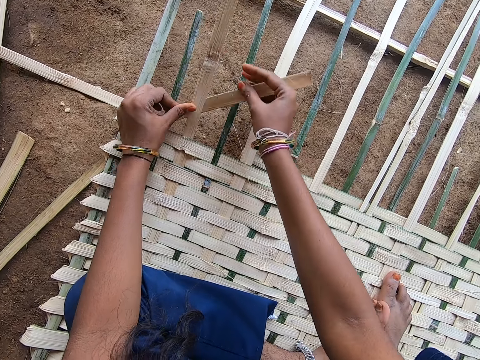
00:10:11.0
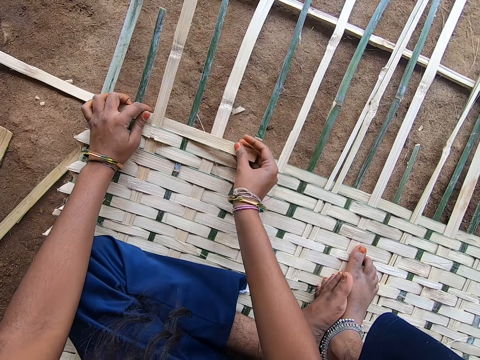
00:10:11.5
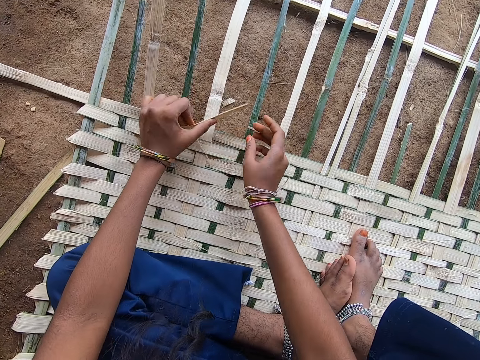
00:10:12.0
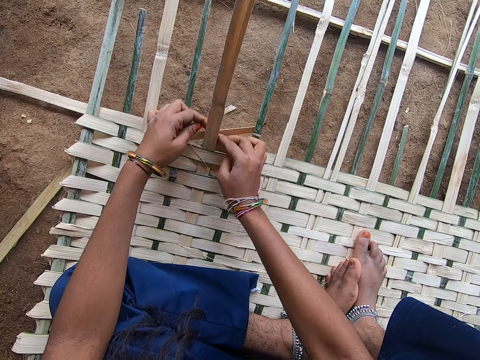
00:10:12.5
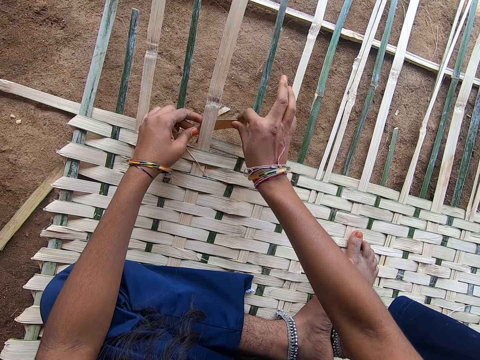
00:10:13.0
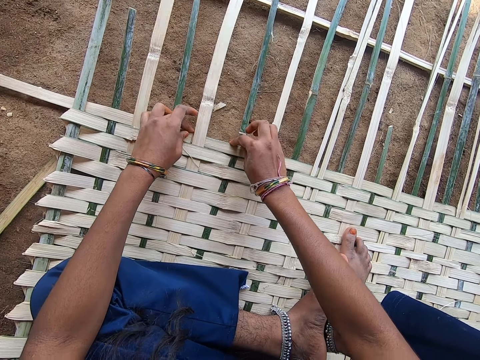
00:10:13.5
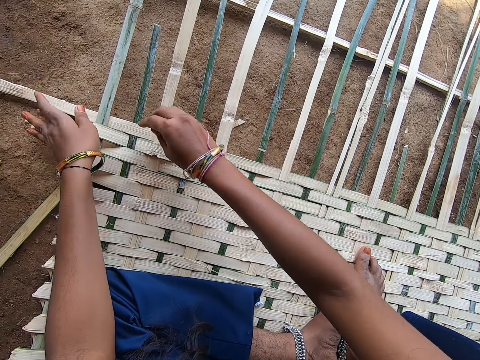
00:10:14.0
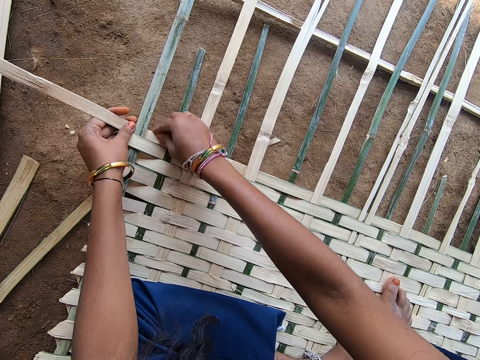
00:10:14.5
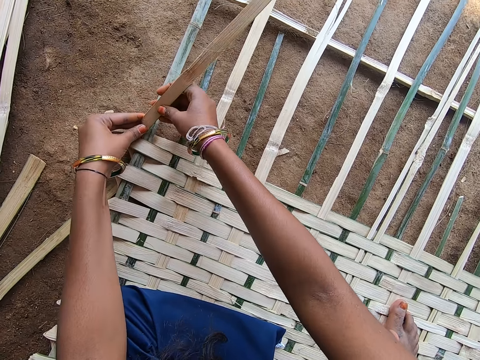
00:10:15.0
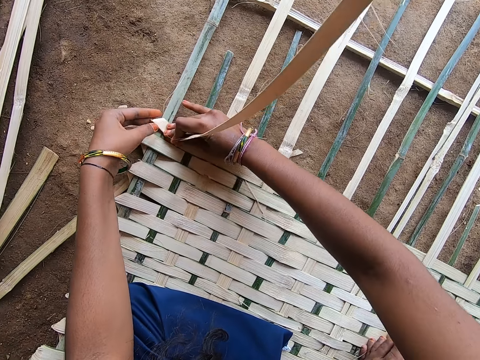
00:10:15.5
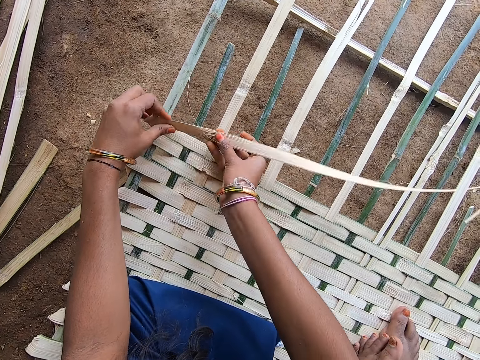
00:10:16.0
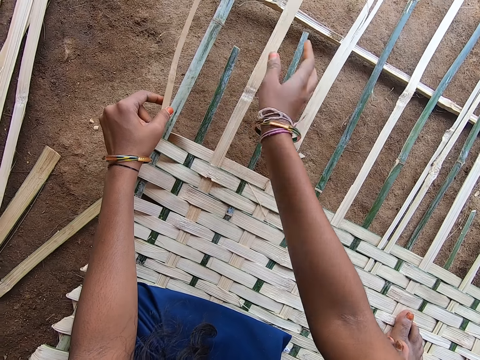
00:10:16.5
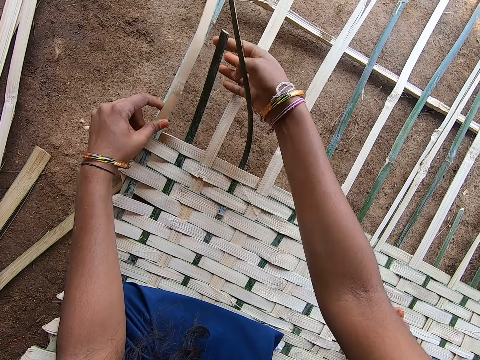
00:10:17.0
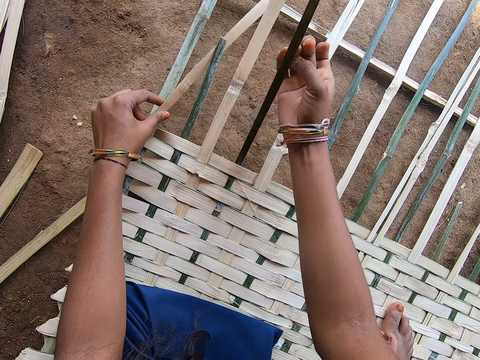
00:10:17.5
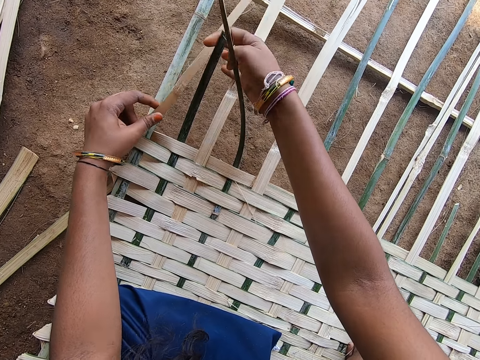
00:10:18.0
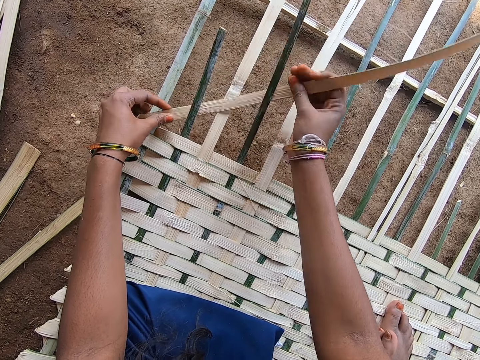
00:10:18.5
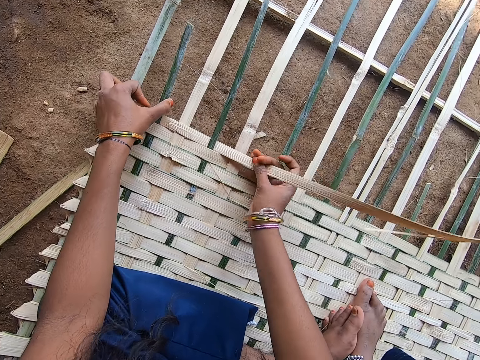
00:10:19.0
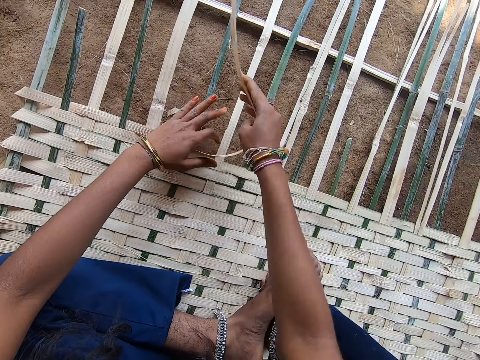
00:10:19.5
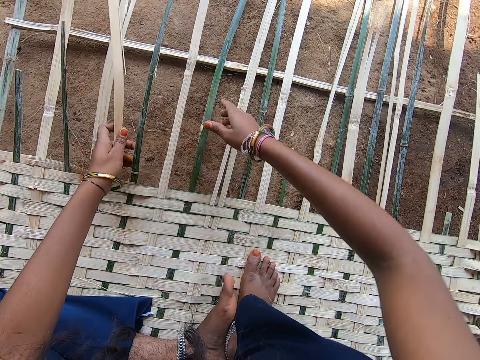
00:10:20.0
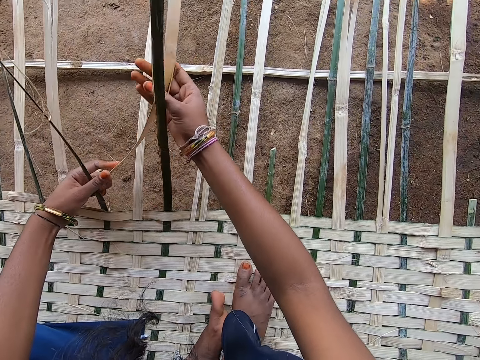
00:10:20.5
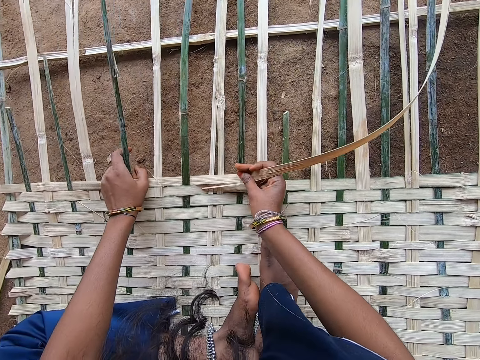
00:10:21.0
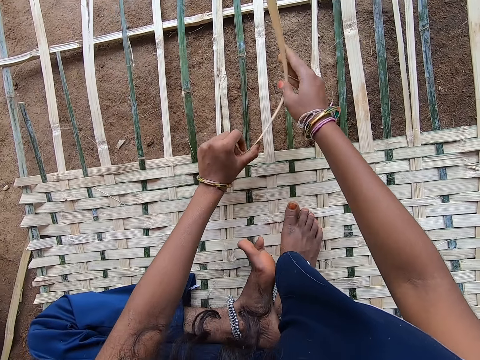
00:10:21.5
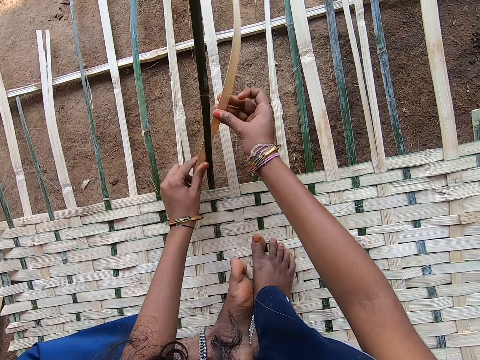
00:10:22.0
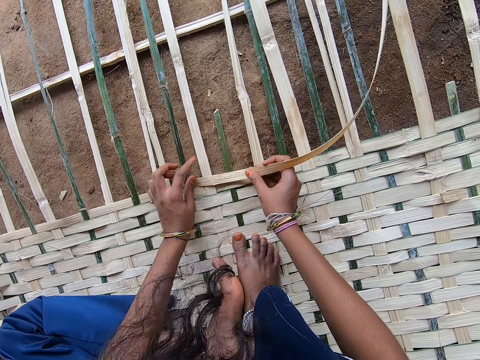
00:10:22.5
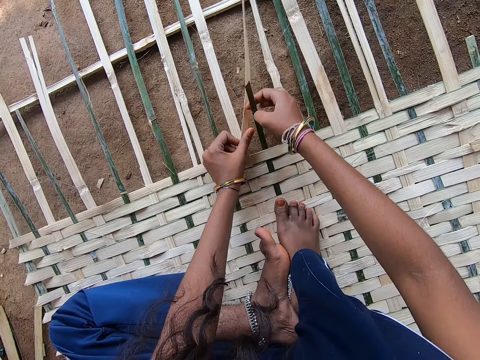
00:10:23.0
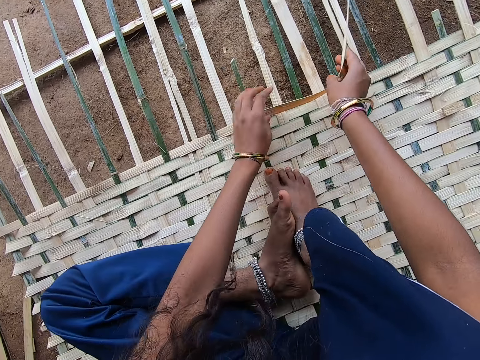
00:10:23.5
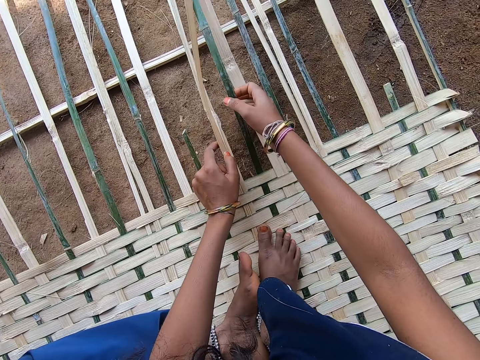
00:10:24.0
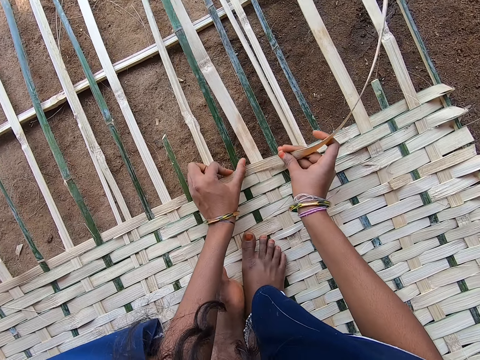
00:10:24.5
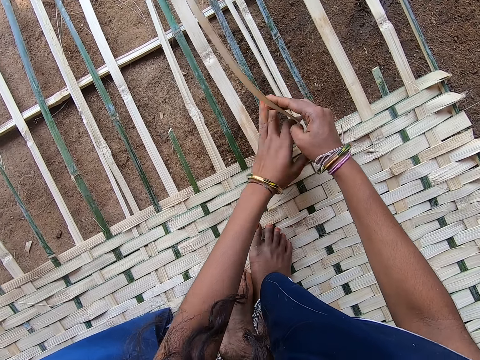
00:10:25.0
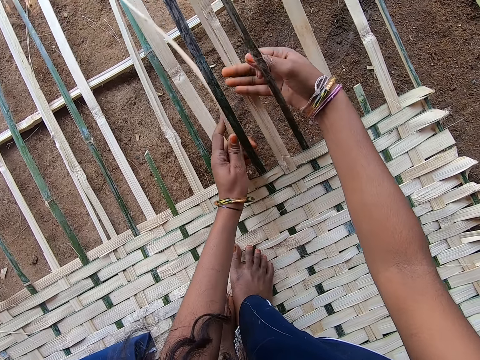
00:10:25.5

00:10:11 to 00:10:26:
The camera wearer folds the palm leaf. They weave the weave mat.

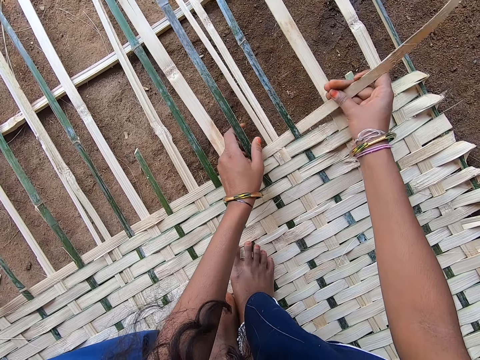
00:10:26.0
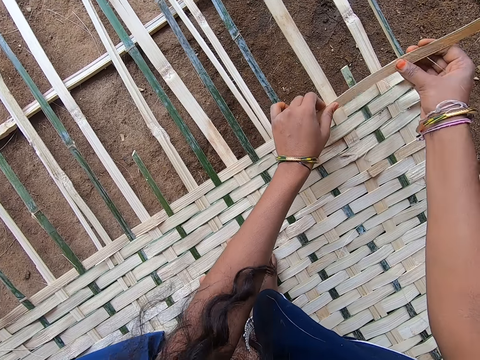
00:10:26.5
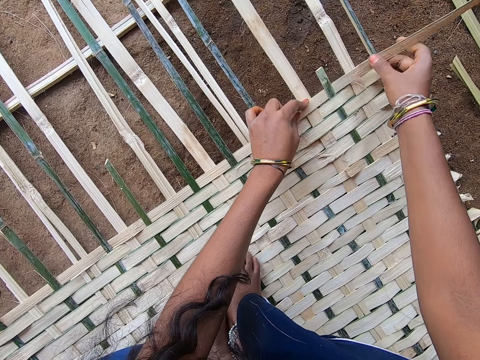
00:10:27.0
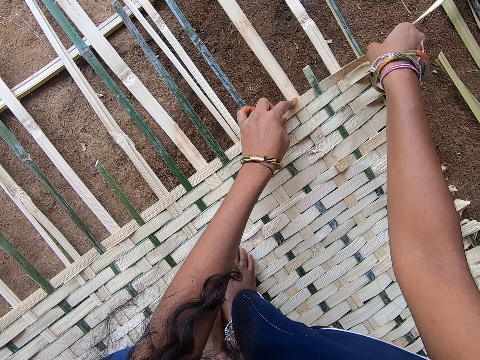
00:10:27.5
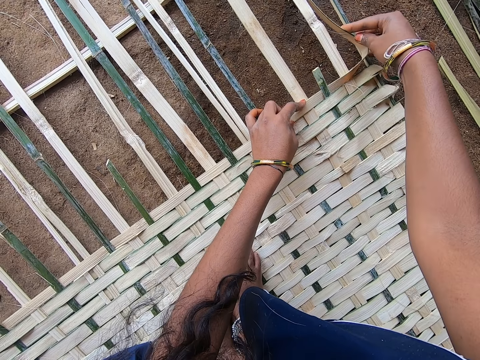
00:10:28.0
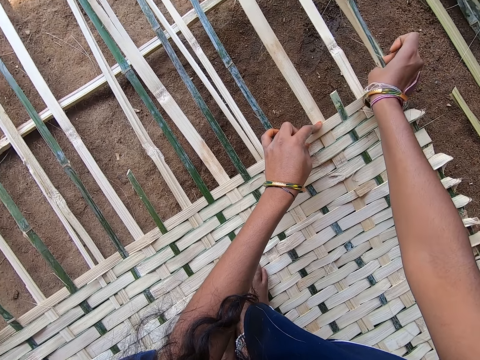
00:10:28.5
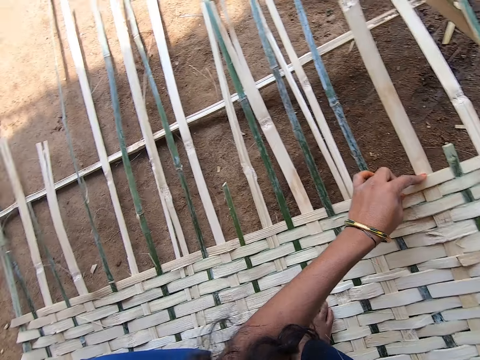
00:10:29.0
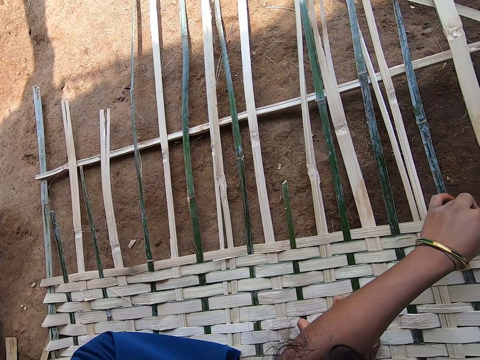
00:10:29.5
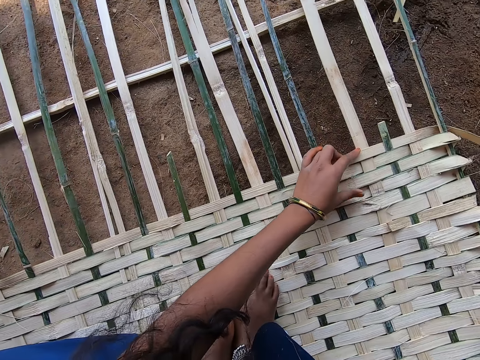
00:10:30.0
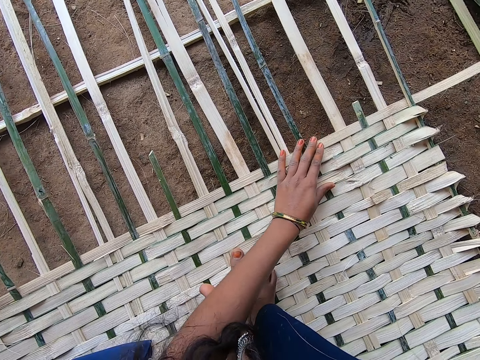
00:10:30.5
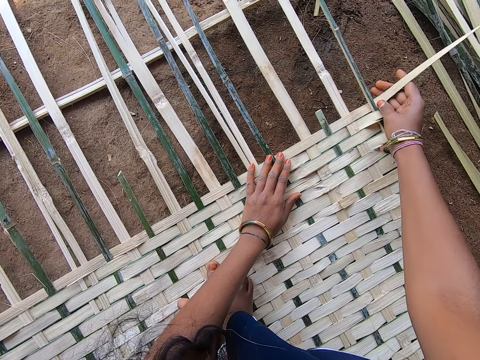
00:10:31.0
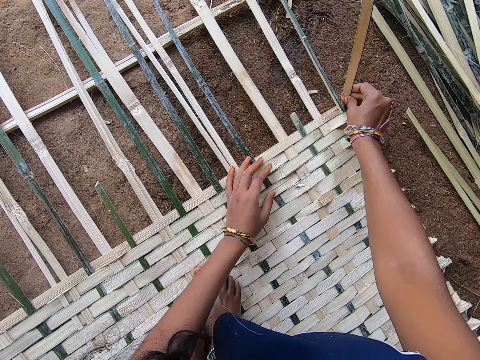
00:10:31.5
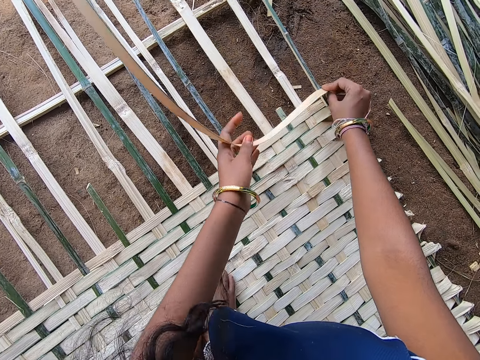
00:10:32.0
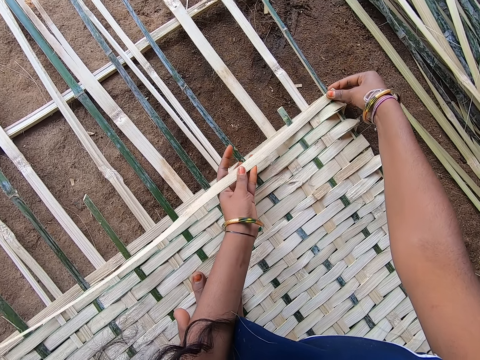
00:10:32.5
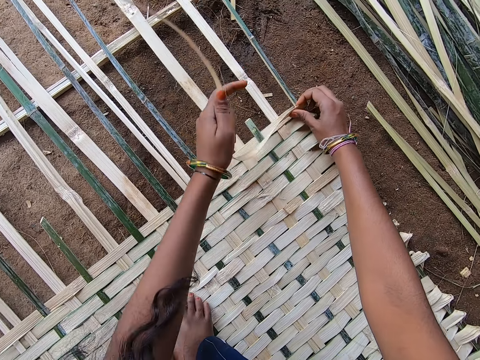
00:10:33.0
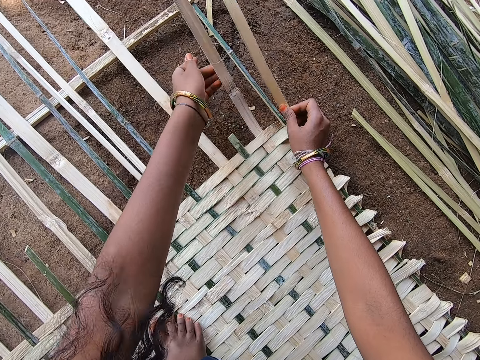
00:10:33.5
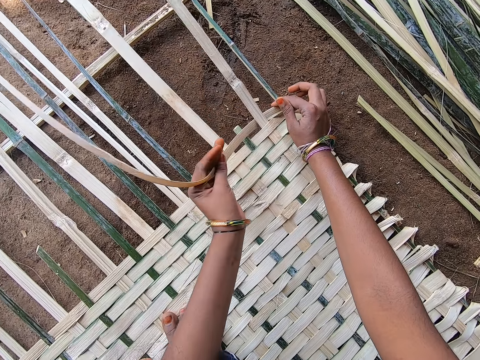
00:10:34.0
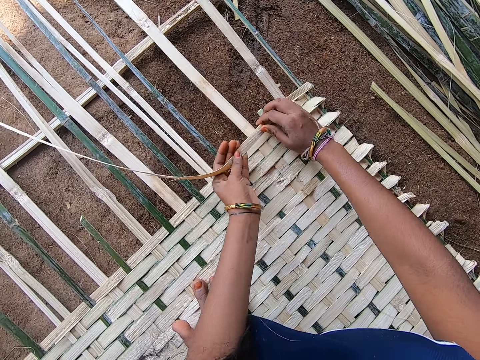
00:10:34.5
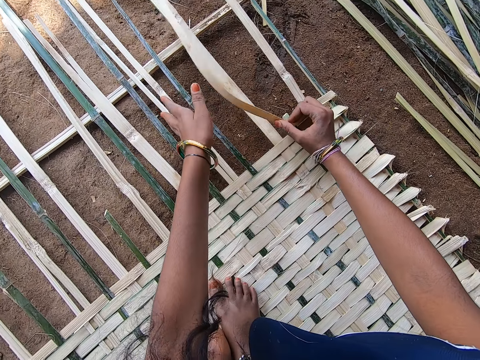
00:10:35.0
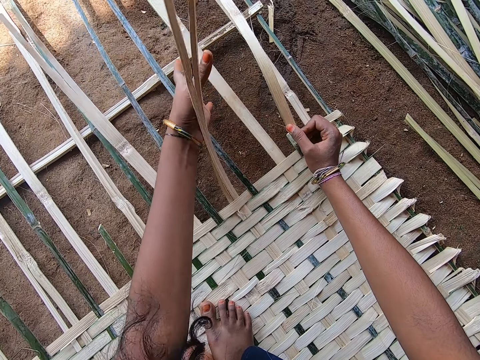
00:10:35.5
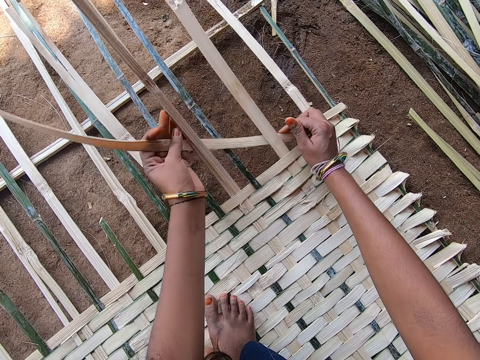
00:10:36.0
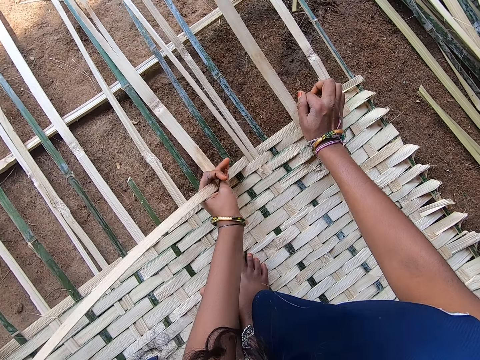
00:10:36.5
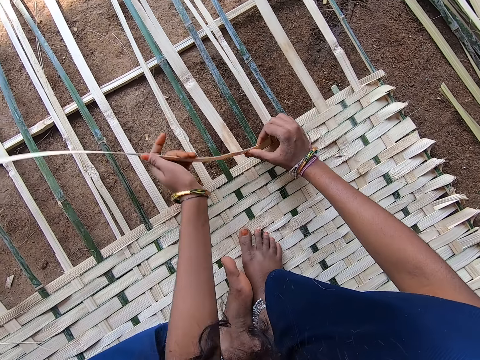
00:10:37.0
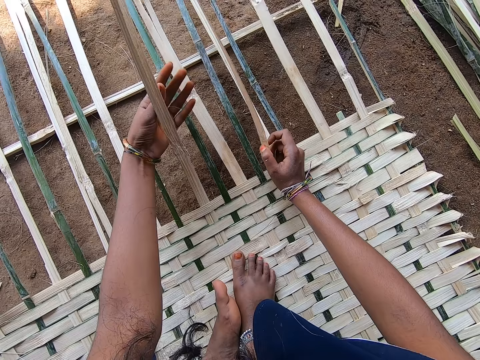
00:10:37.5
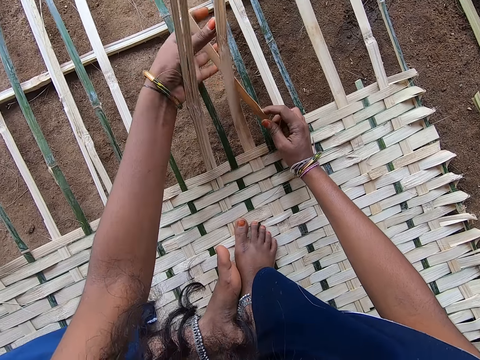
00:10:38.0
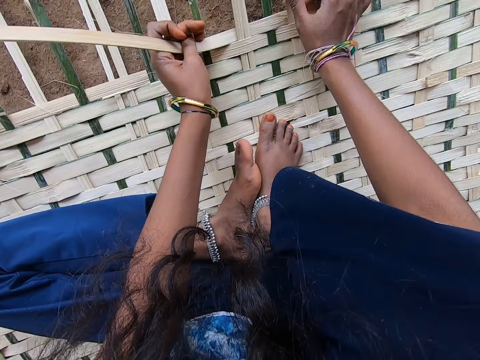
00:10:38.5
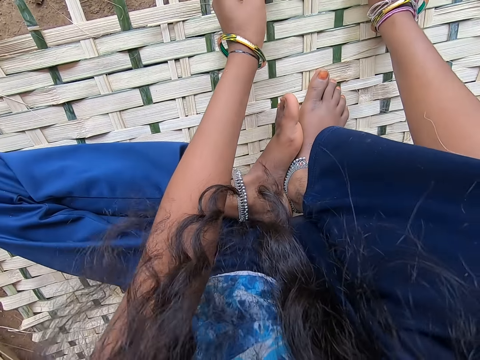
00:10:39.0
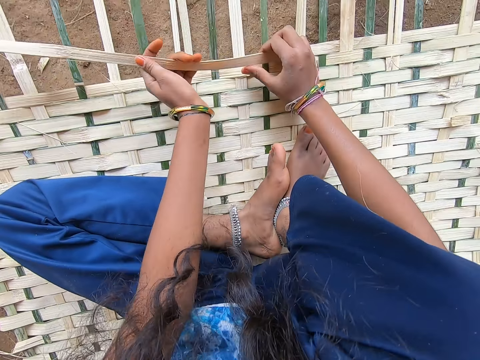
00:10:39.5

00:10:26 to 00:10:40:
The camera wearer folds the palm leaf.
